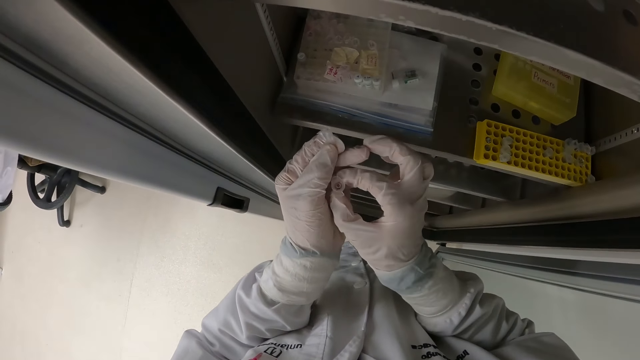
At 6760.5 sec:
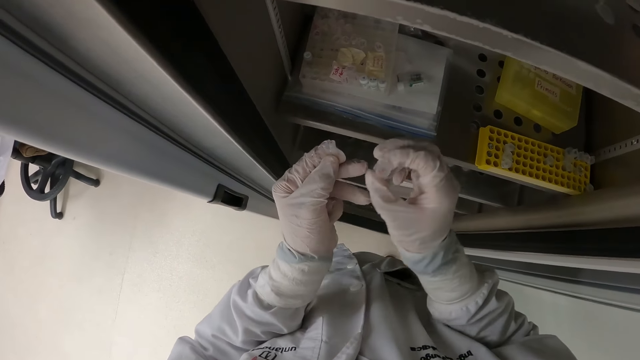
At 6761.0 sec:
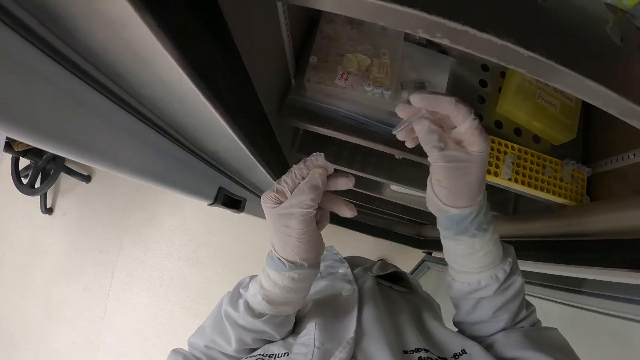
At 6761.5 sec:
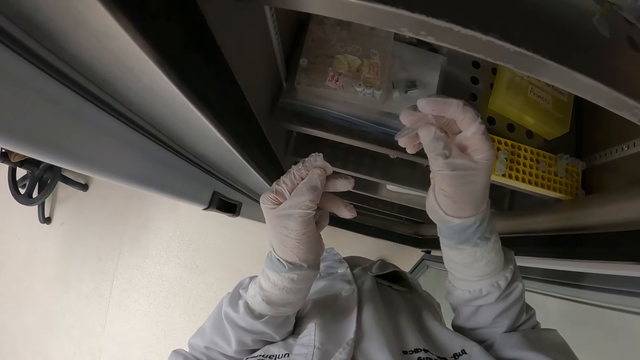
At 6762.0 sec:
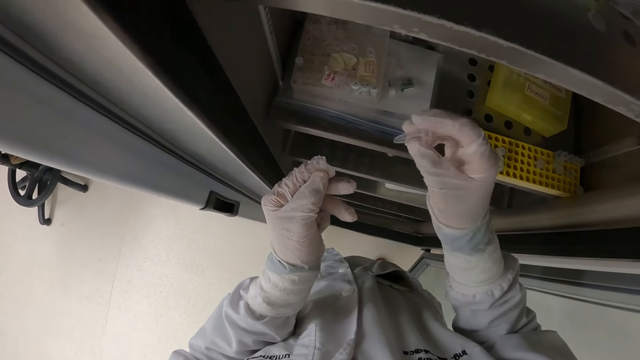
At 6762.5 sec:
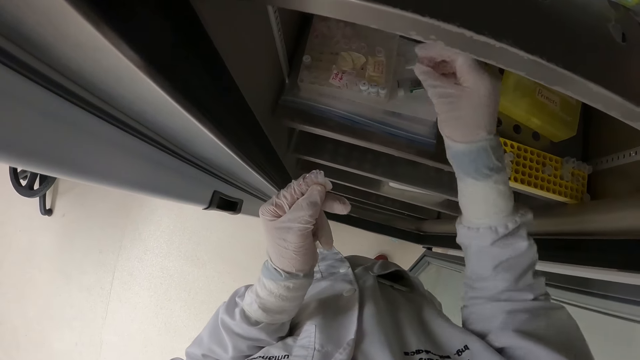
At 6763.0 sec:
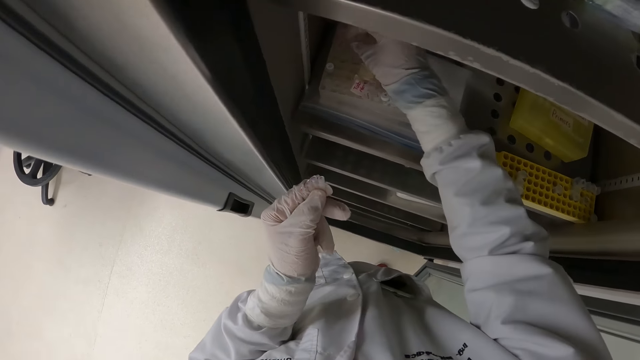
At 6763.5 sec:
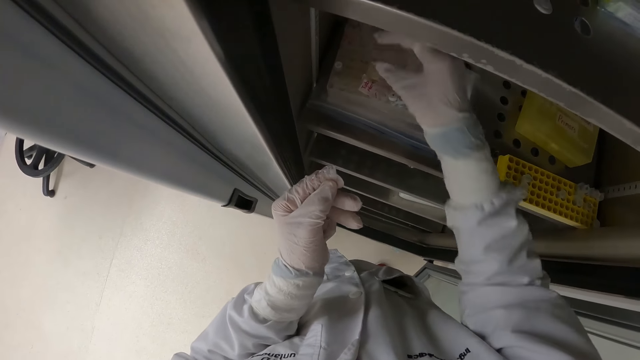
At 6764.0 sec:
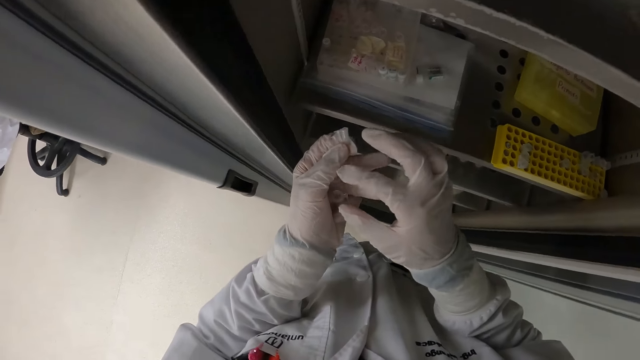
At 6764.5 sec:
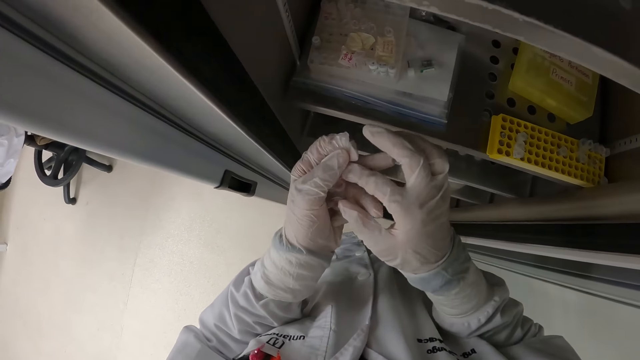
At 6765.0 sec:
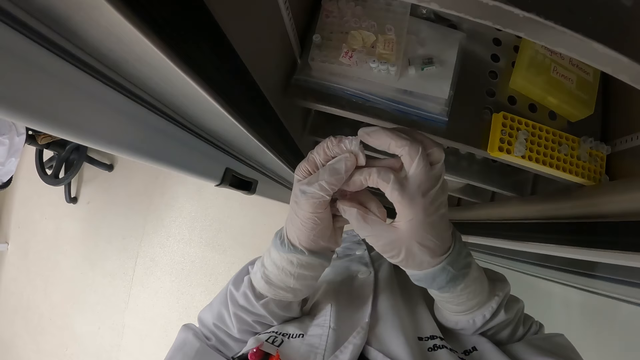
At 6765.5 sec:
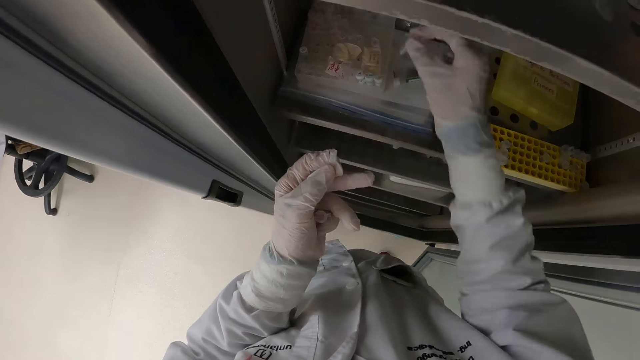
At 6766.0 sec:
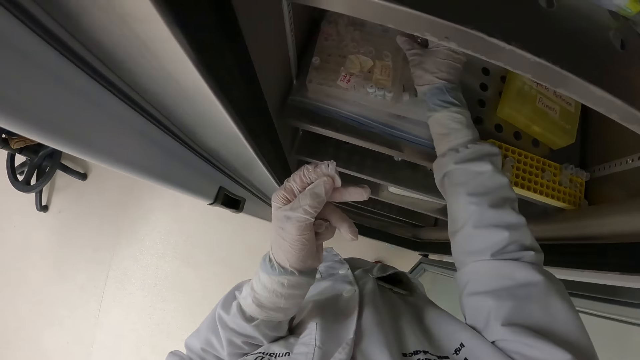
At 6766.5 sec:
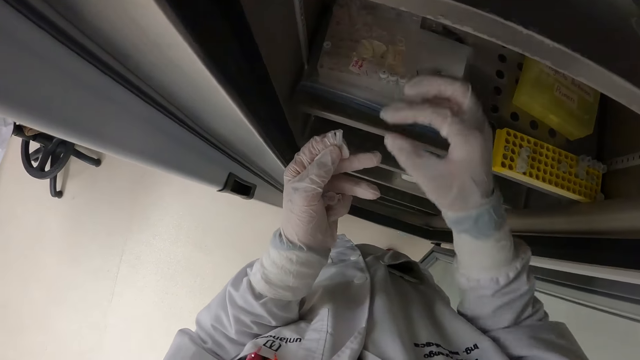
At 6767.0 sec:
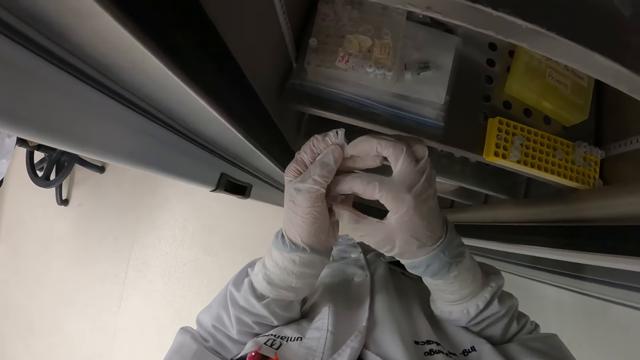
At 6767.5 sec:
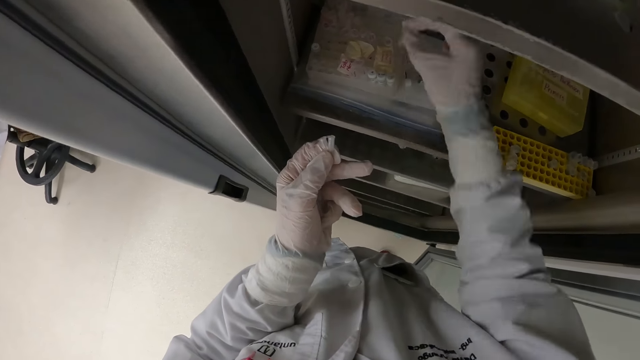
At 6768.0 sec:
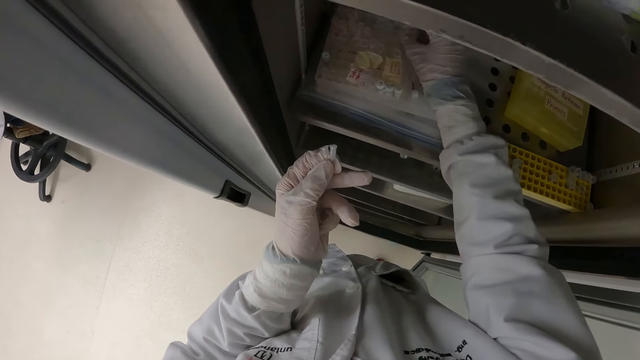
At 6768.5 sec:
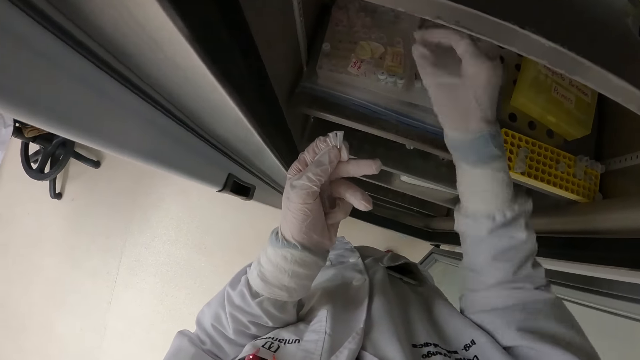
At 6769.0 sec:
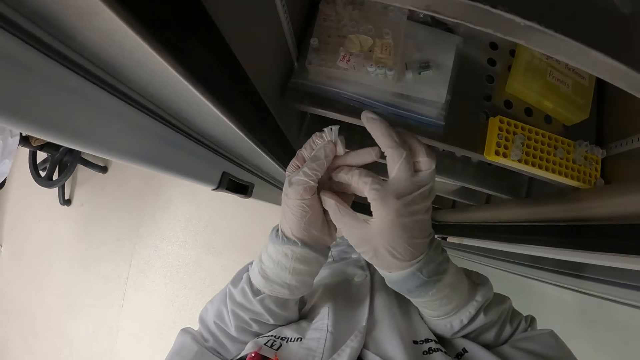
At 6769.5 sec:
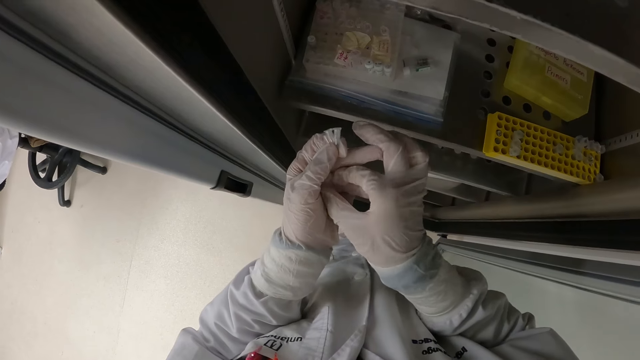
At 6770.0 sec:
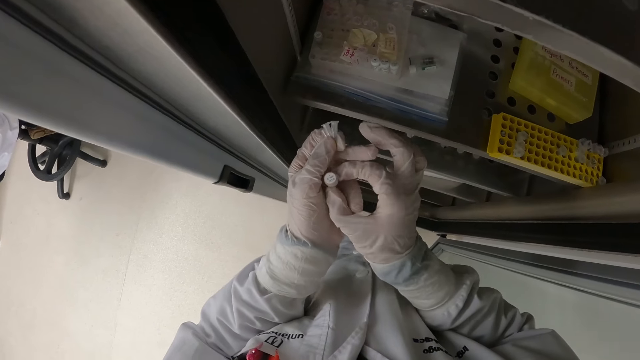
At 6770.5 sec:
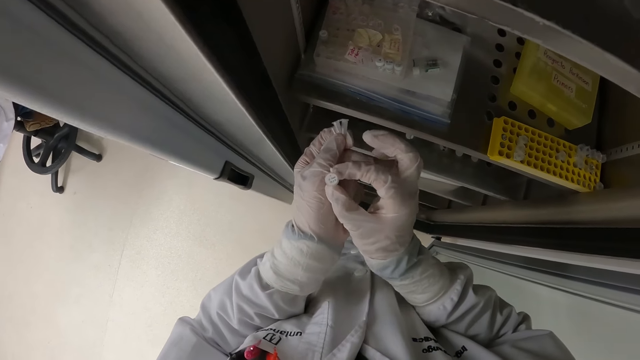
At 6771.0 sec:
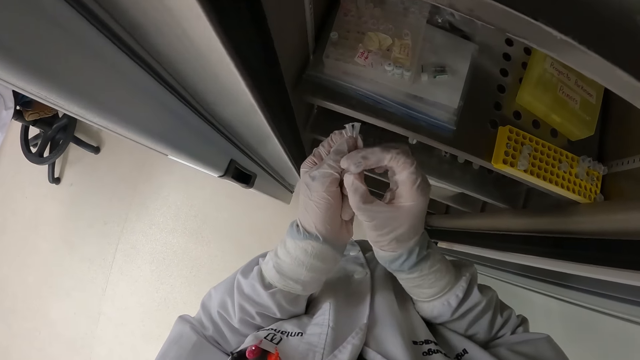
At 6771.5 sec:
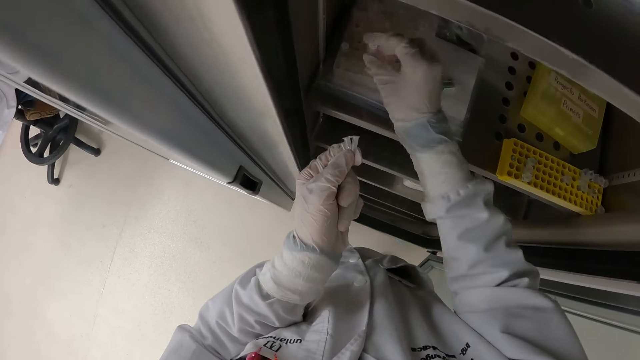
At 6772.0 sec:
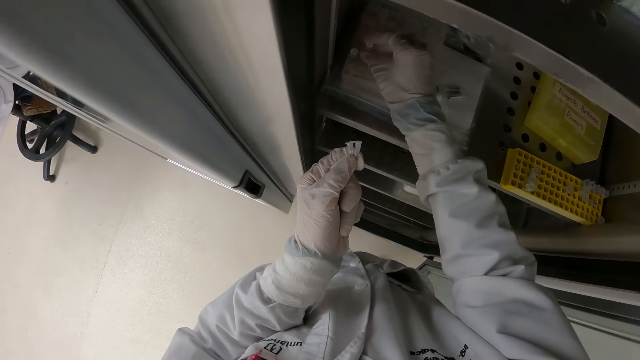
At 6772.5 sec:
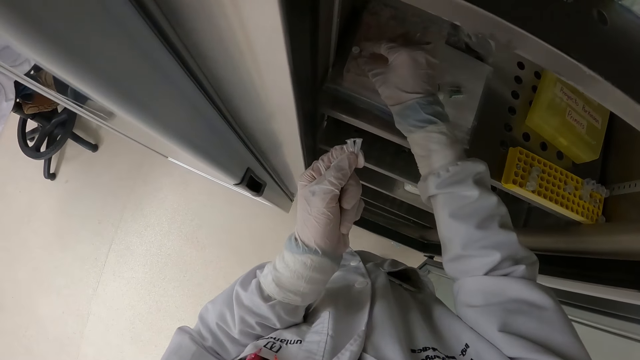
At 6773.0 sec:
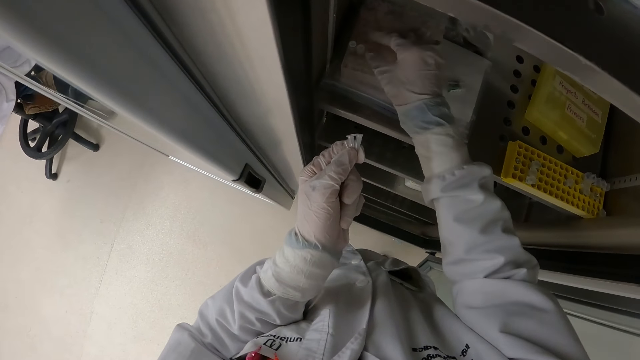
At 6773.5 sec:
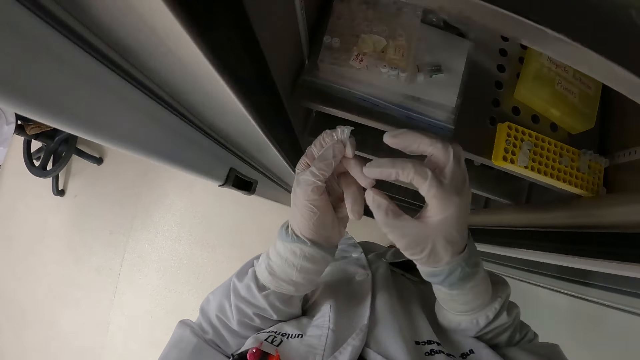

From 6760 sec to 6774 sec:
The camera wearer pulls a tube in their left hand and looks at the tube. They place the microtube in their right hand in the container. They take a microtube from their left hand with their right hand. They take a container from their left hand with their right hand. They drop the container in the rack with their right hand. They take a container from their left hand with their right hand. They drop the container in the rack with their right hand. They take a container from their left hand with their right hand. They drop the container in the rack with their right hand.

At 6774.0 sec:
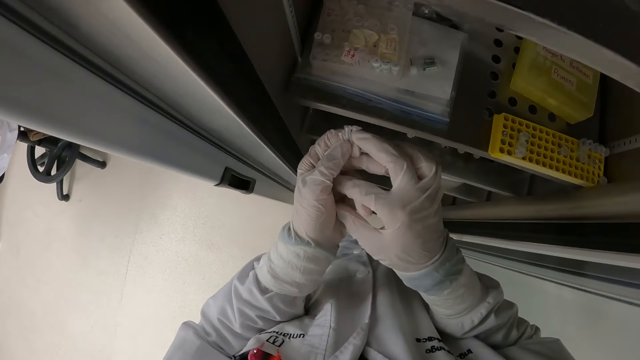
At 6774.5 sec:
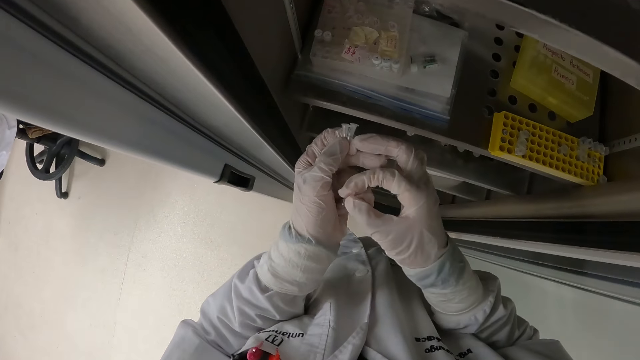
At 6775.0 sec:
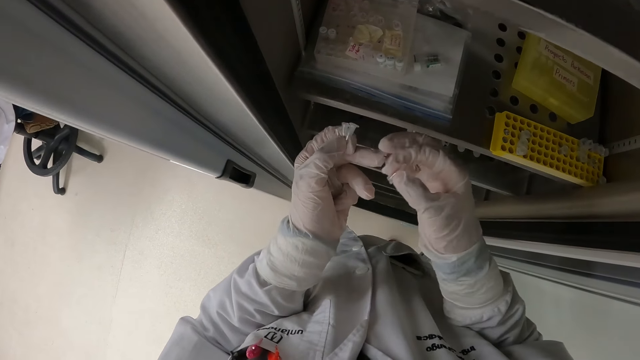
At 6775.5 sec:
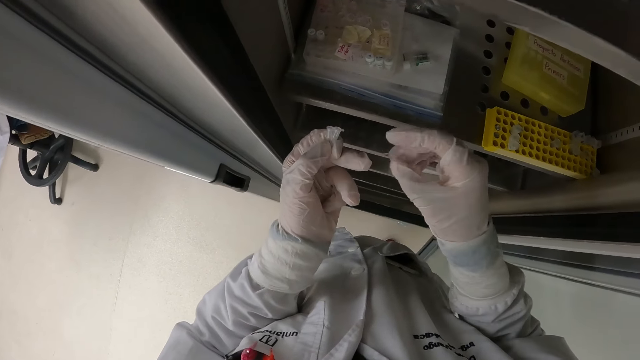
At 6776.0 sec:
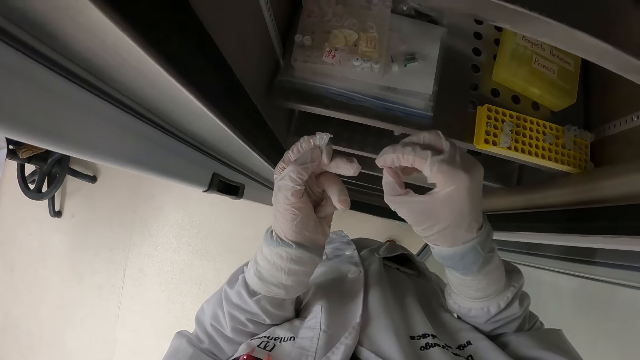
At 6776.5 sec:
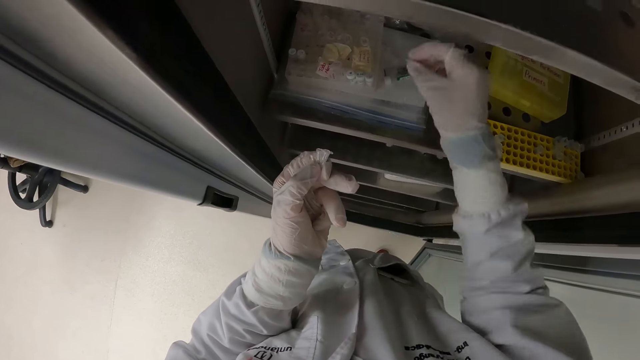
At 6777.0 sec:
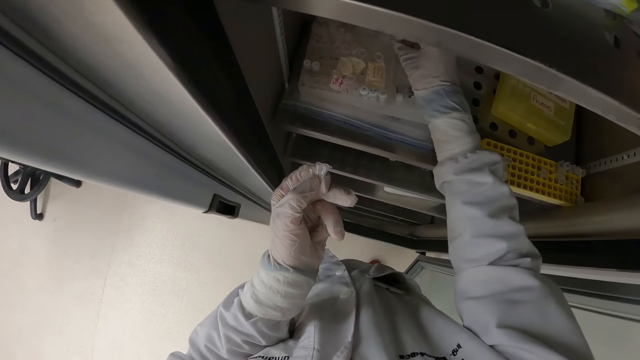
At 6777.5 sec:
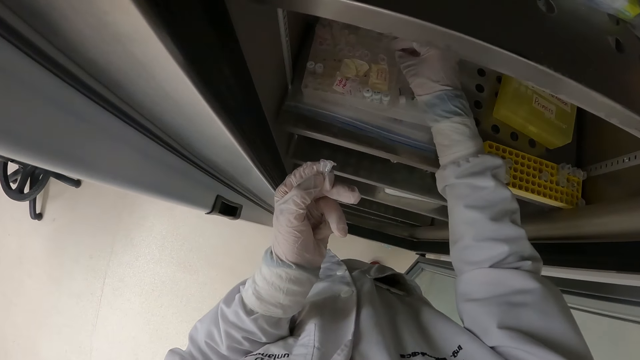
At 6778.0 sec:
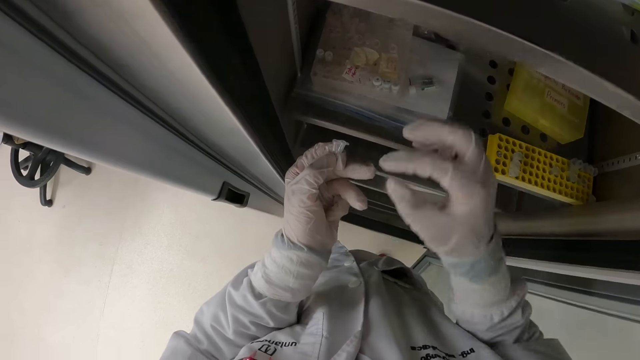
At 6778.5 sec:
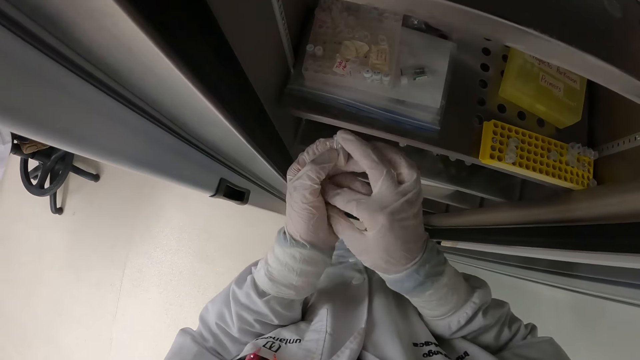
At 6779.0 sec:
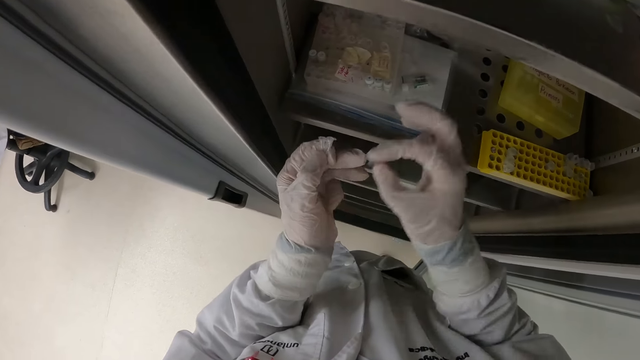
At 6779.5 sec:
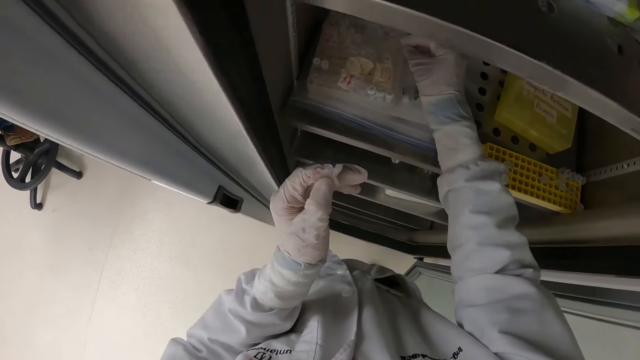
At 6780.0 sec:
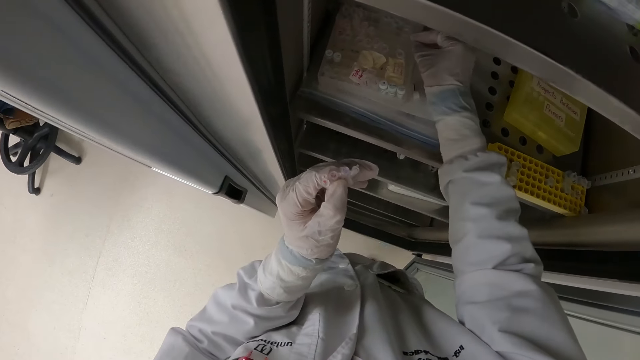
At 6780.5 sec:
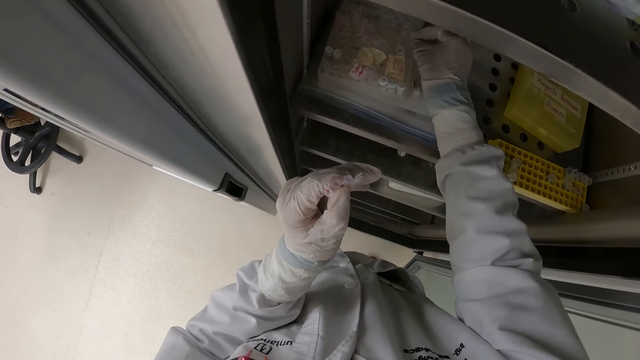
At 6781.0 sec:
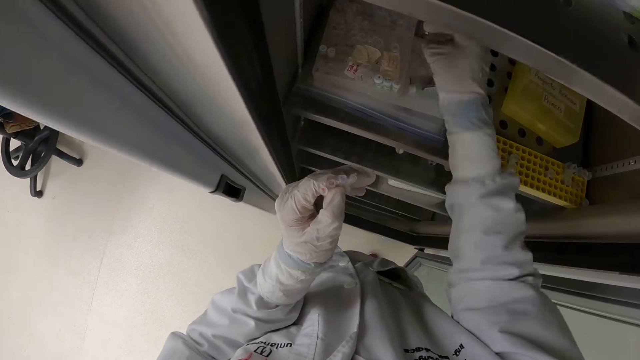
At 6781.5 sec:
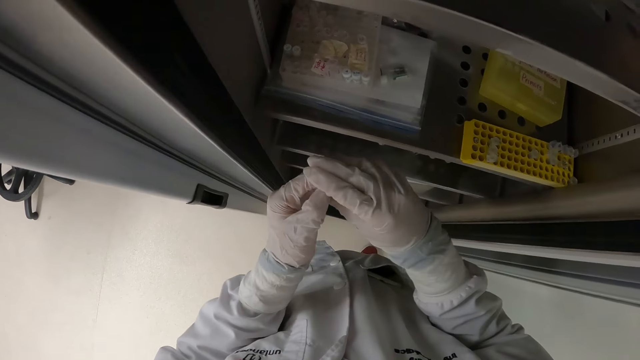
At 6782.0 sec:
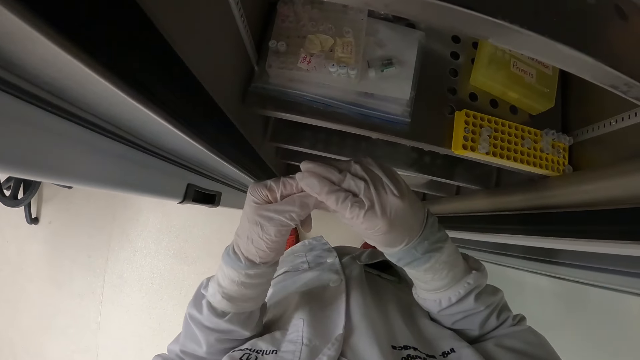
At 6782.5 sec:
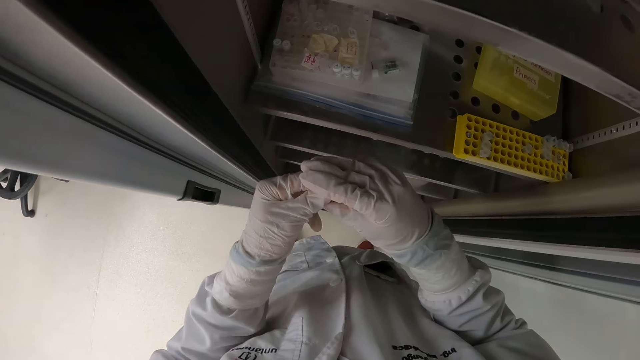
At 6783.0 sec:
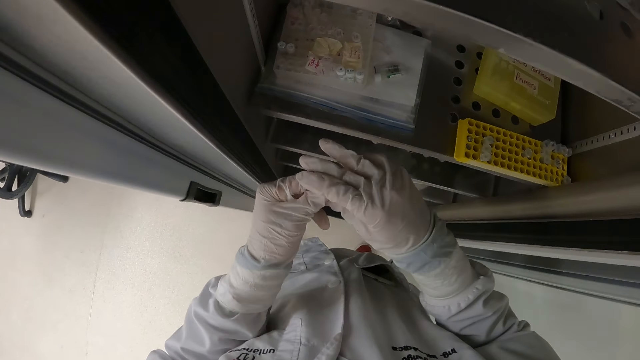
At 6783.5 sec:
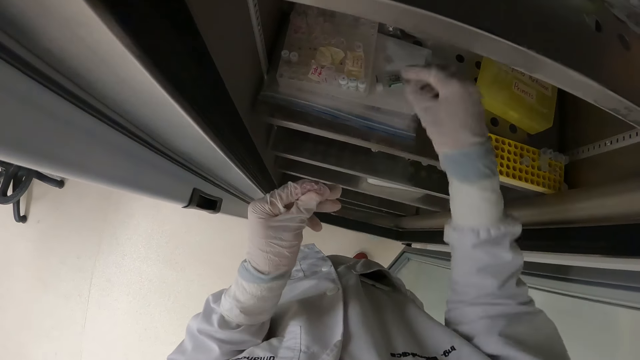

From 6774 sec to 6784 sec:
The camera wearer takes a container from her left hand with her right hand. She drops the container in the rack with her right hand. She takes a container from her left hand with her right hand. She drops the container in the rack with her right hand. She touches a container from her left hand with her right hand.
